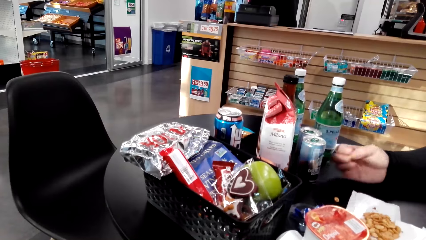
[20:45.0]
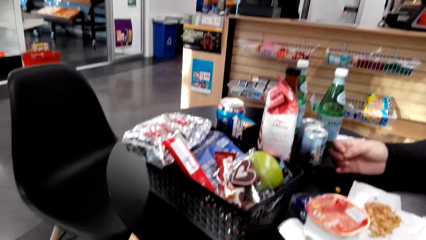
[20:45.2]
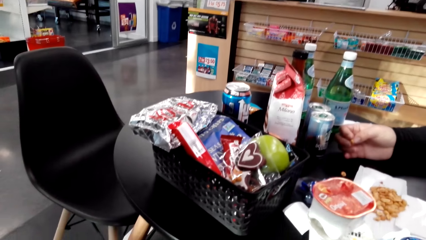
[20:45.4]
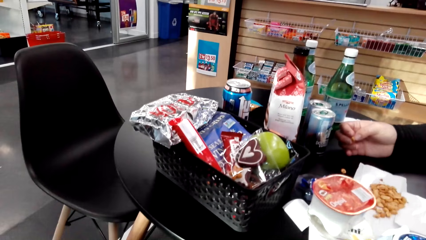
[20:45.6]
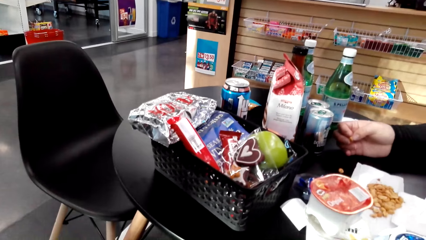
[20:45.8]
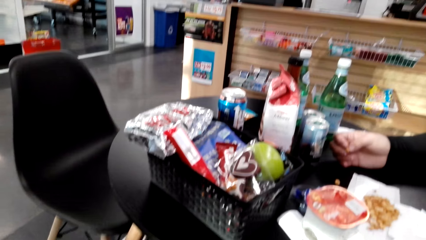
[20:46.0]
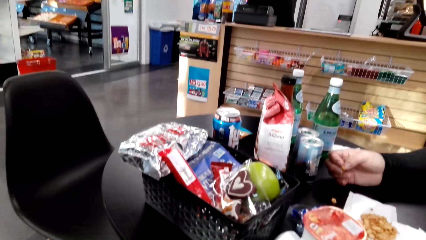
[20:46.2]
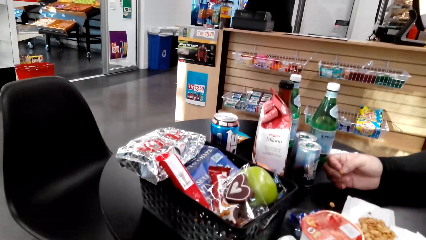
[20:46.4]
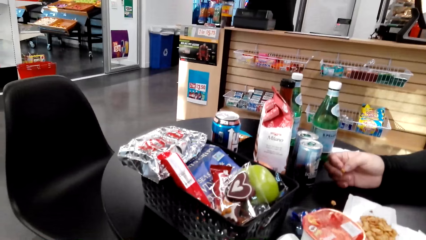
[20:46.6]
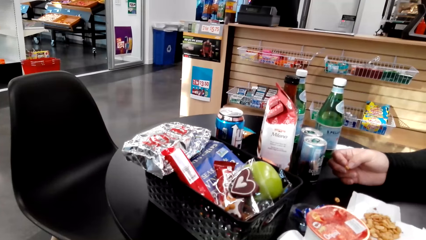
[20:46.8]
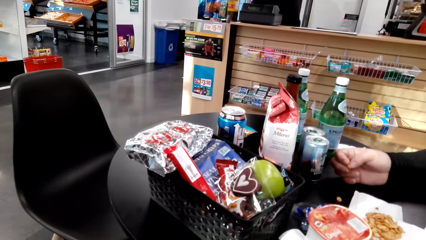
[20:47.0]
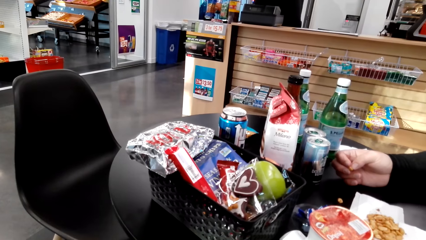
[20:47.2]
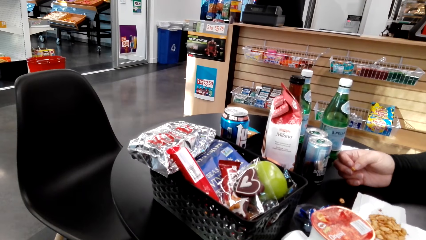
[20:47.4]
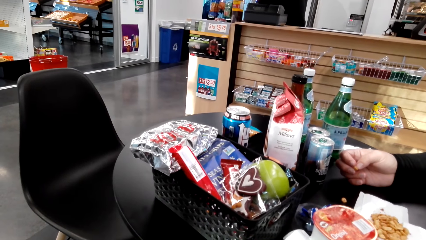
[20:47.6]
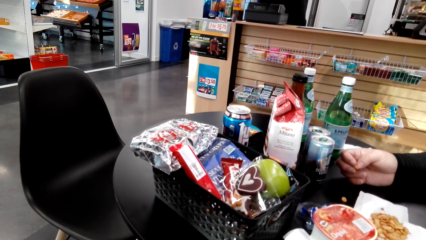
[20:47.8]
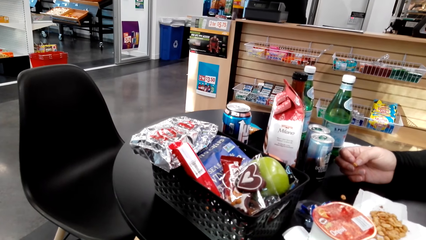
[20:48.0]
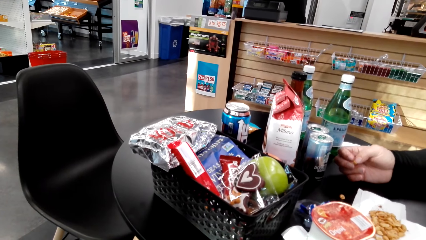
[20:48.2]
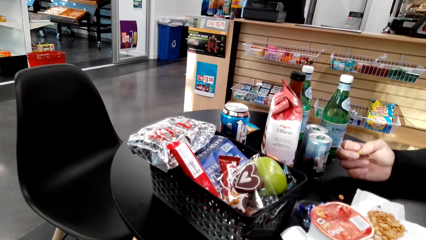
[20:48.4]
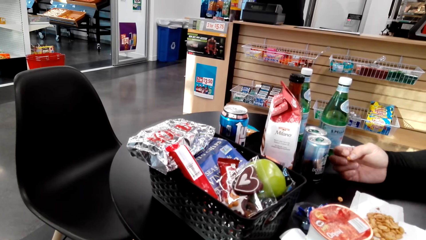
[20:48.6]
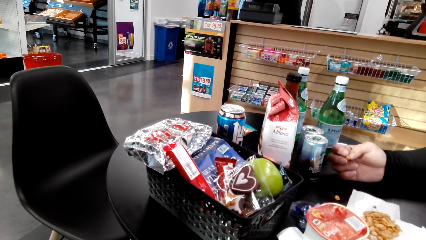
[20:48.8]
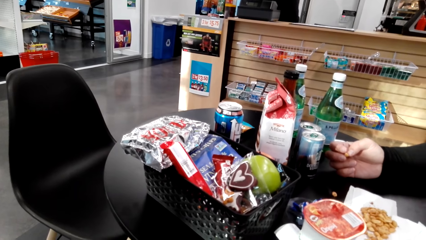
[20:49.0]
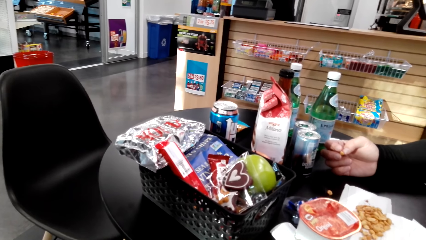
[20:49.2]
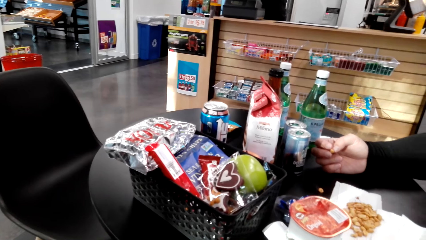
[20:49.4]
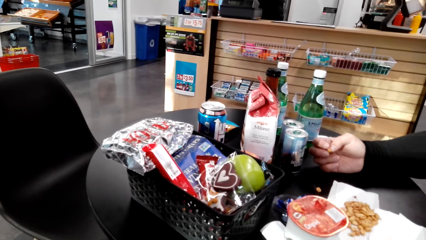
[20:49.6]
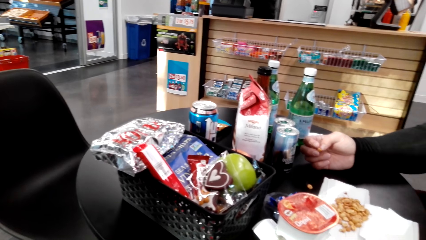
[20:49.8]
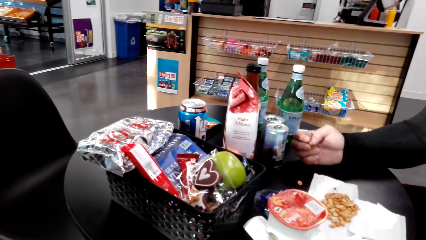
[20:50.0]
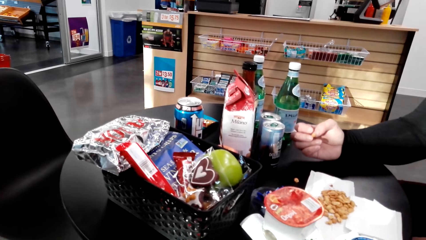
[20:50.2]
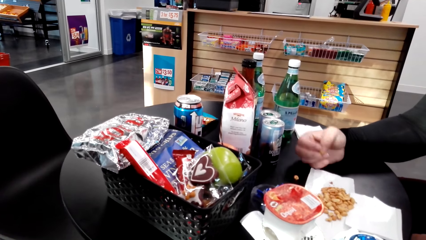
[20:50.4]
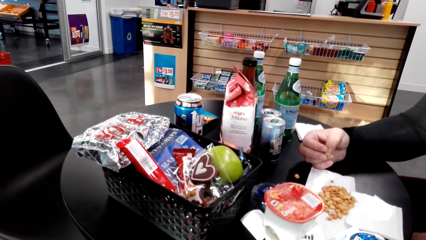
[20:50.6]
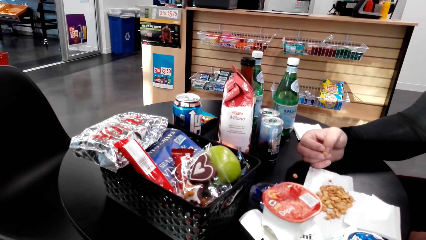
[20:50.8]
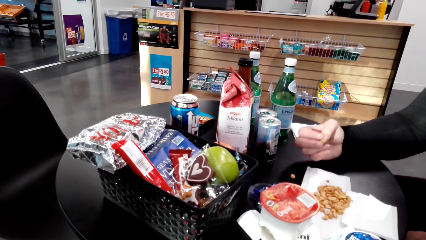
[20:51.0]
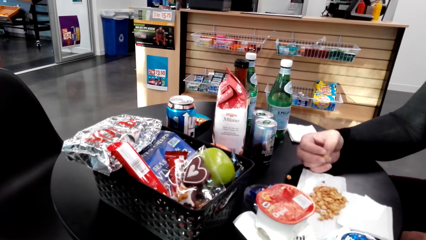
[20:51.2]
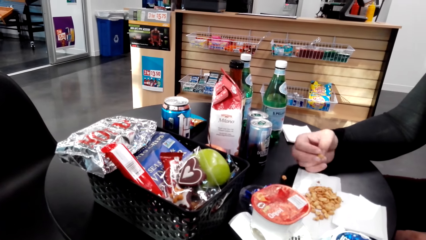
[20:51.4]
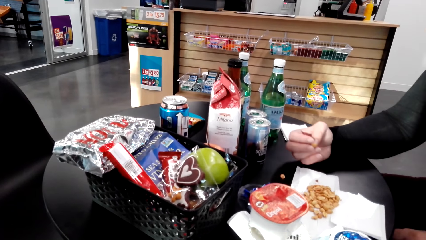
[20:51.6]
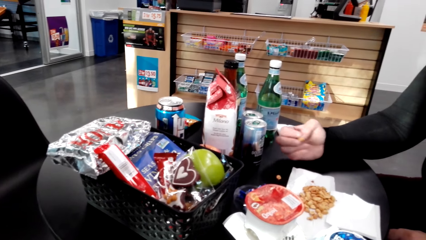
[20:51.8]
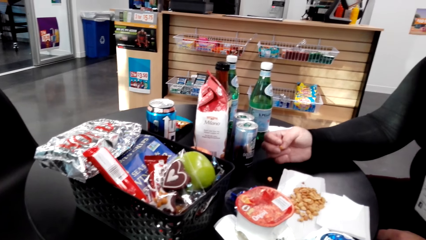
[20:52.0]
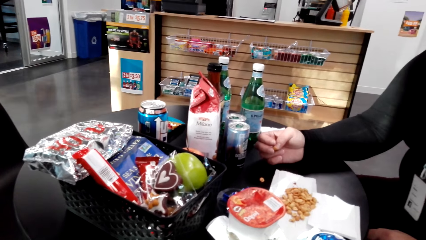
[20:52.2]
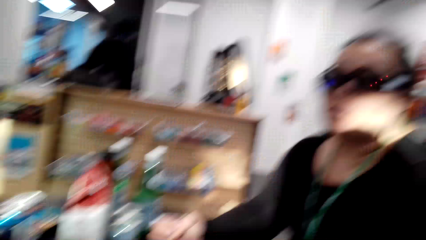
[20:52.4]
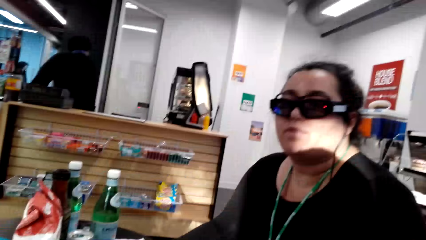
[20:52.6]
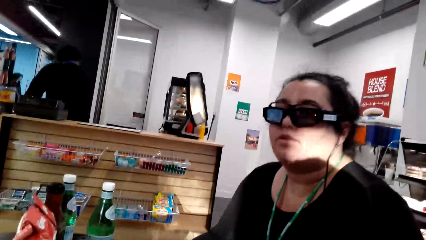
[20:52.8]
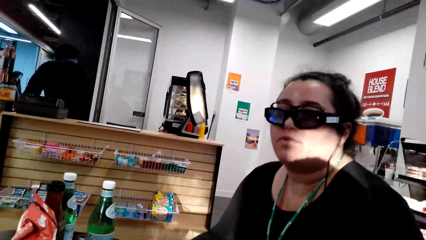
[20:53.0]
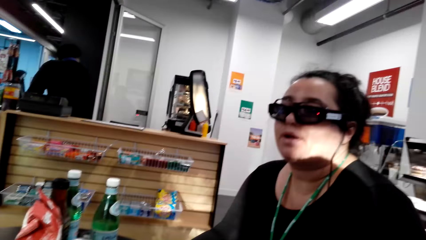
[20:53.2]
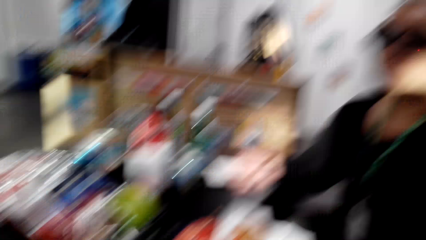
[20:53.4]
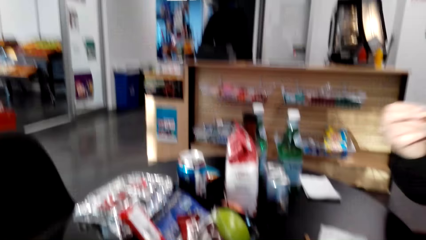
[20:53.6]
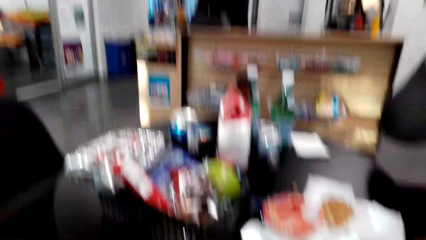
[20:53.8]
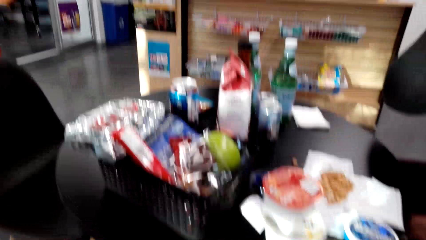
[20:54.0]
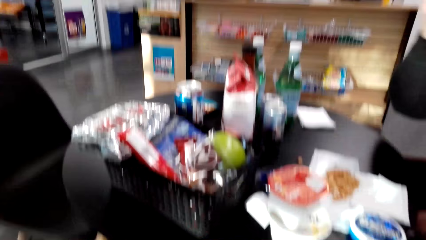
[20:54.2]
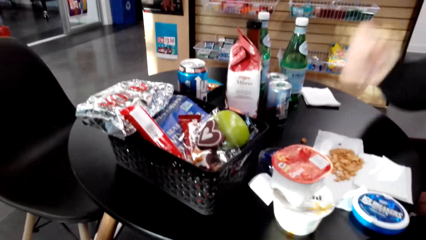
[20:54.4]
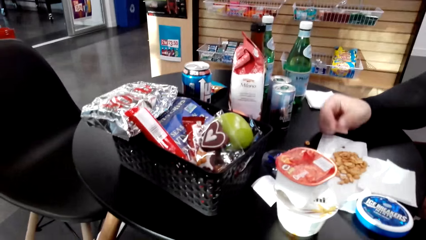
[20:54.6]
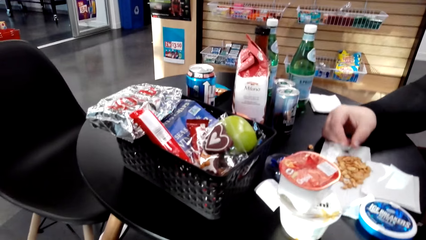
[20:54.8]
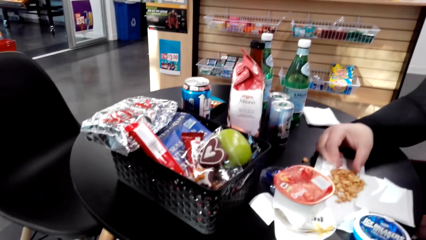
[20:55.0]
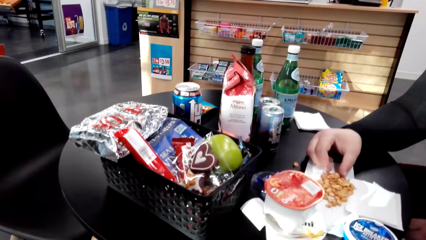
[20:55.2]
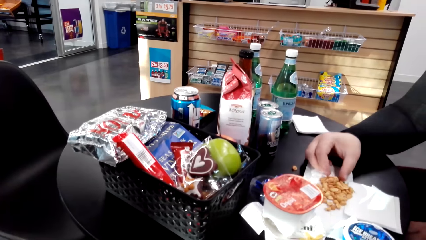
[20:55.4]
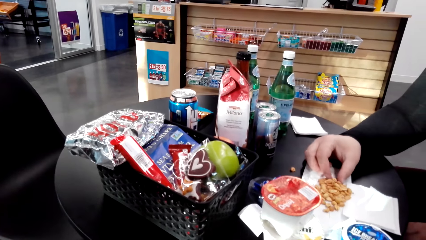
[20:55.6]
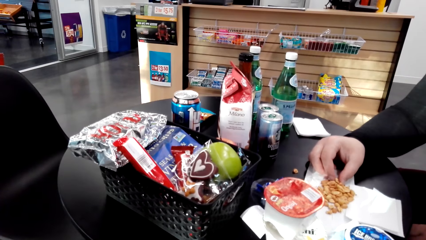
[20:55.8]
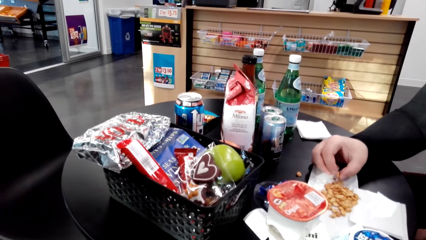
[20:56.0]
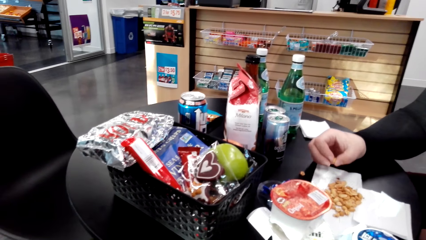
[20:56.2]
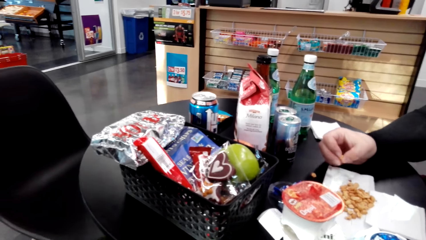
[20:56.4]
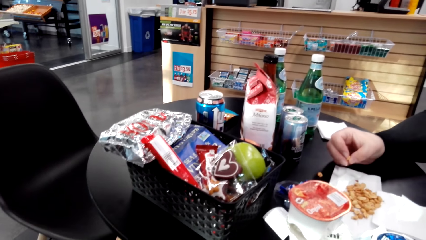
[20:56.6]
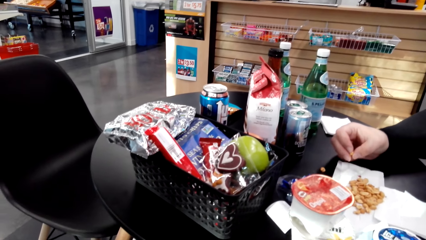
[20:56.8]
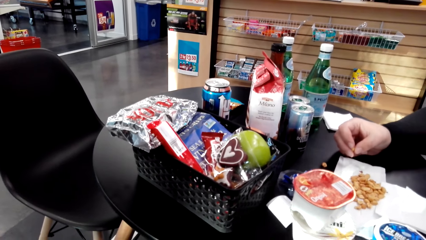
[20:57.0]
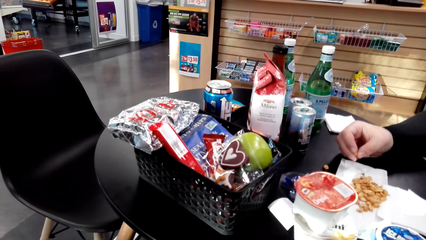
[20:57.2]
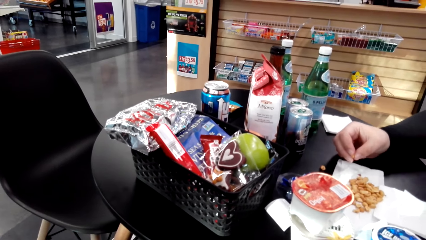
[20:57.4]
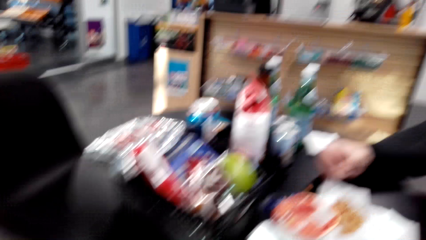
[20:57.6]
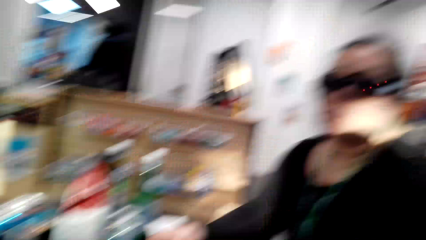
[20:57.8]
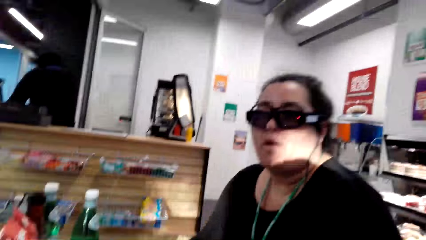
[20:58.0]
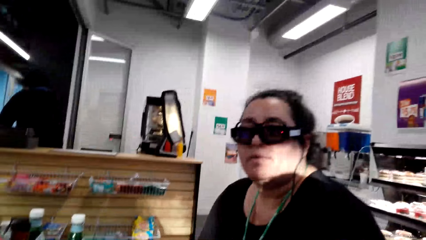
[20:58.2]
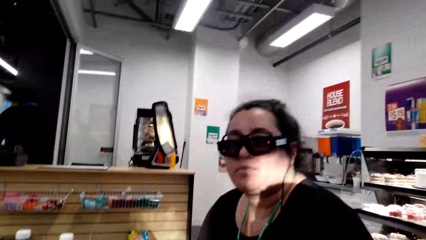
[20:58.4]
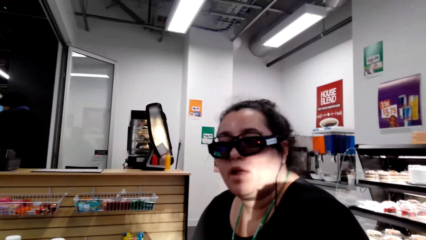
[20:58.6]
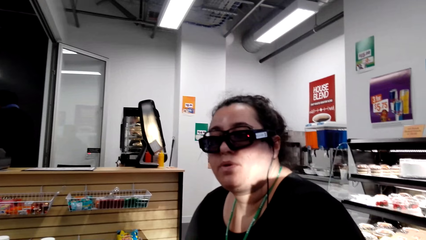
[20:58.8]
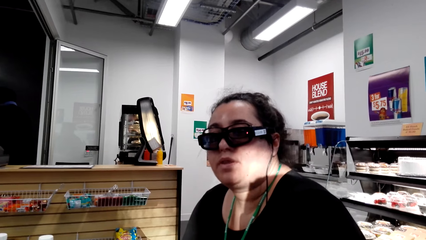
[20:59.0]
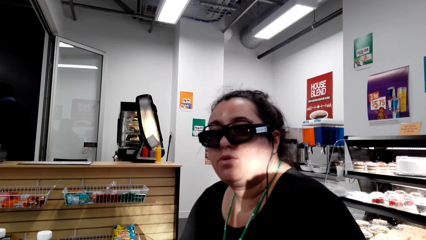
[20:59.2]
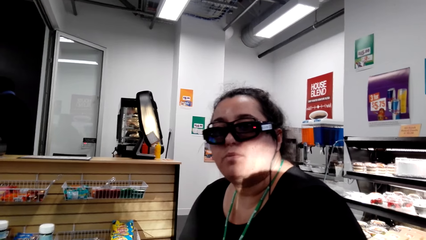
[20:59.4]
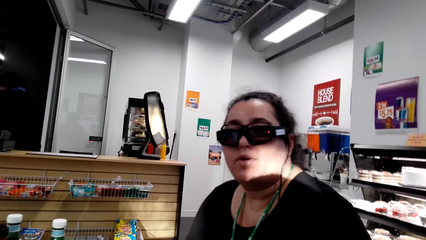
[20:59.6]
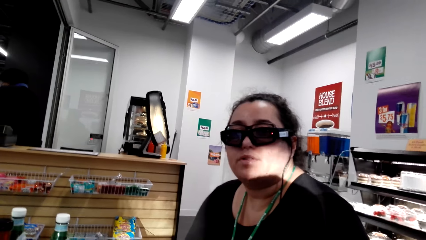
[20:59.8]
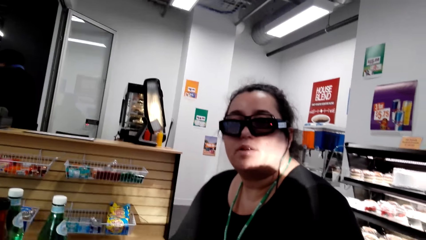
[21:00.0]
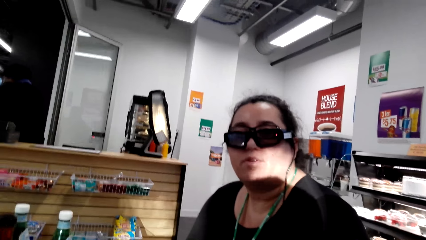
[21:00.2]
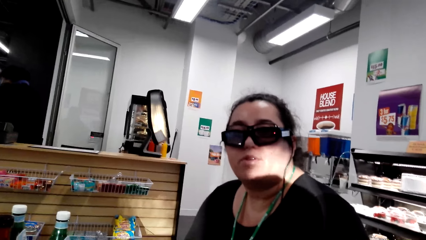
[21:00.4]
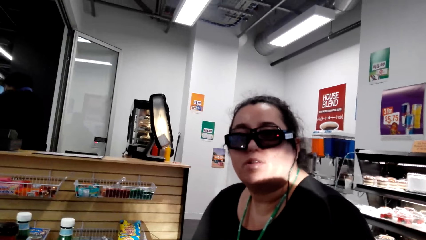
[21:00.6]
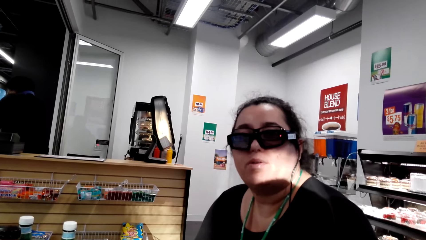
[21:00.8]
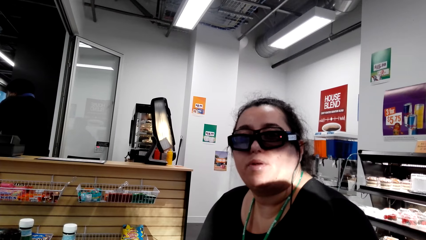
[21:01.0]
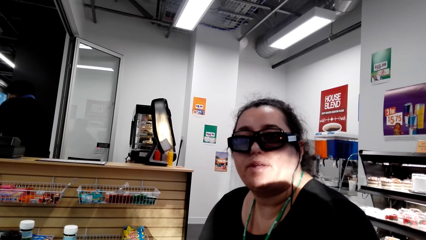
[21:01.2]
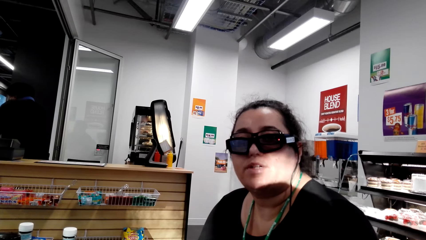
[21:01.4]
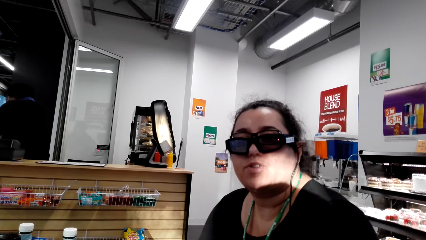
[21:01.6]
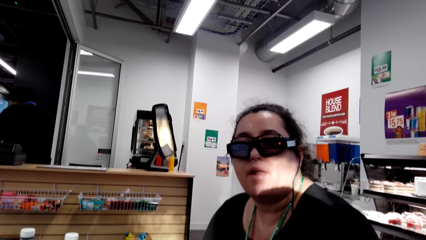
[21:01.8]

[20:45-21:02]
A woman moves a hand. The woman takes a bite and picks a nut. The camera wearer looks at the woman.
